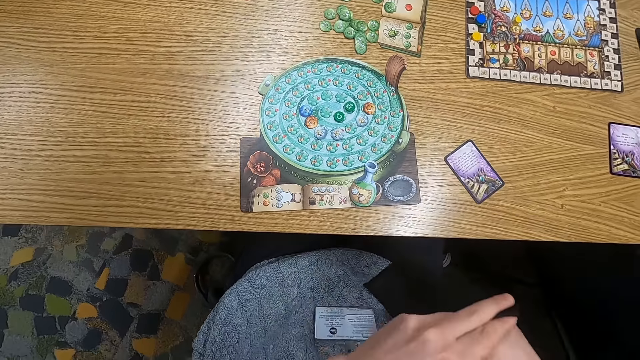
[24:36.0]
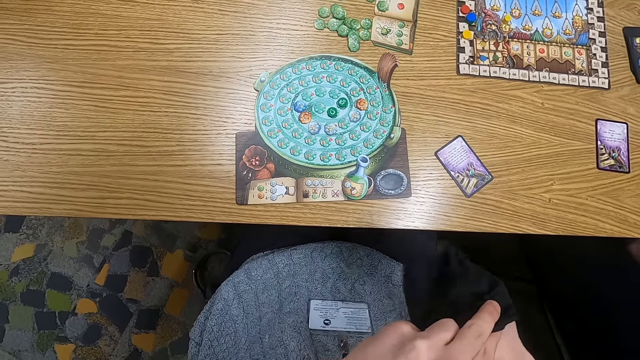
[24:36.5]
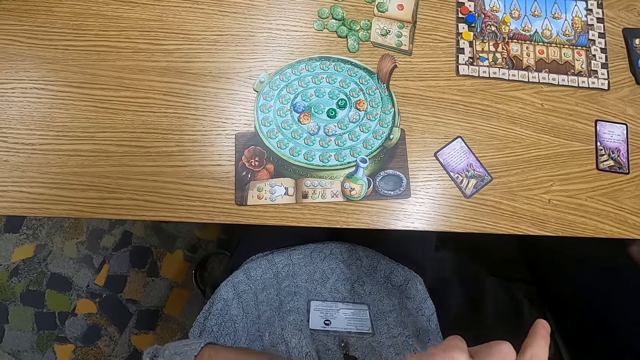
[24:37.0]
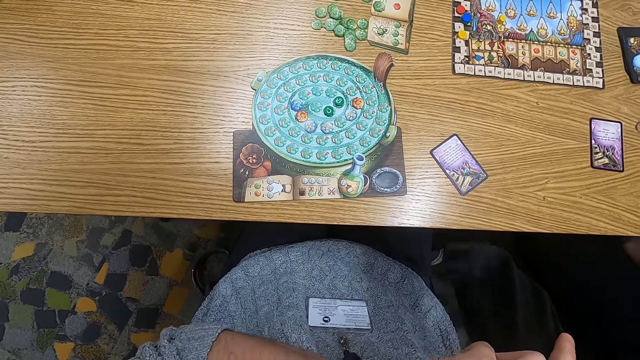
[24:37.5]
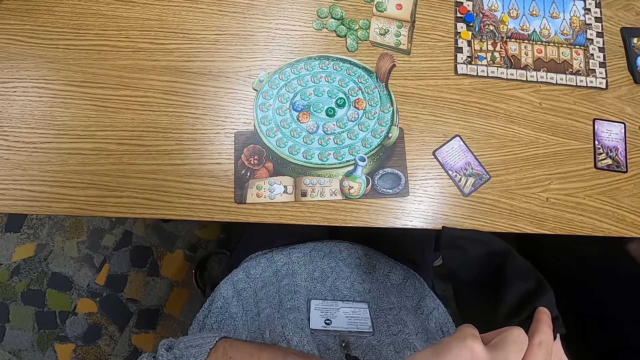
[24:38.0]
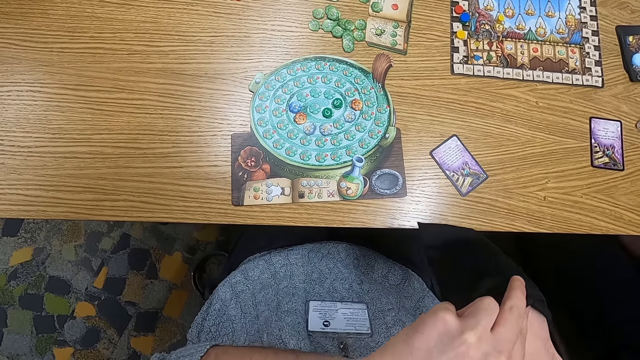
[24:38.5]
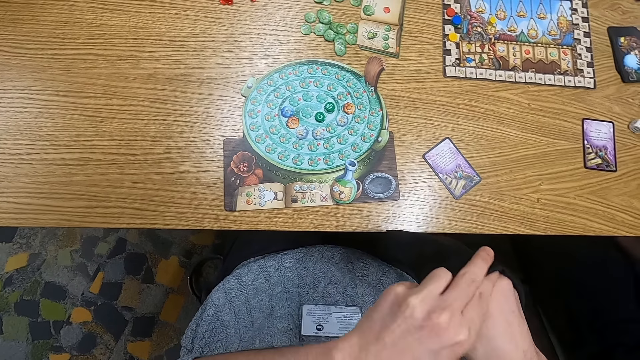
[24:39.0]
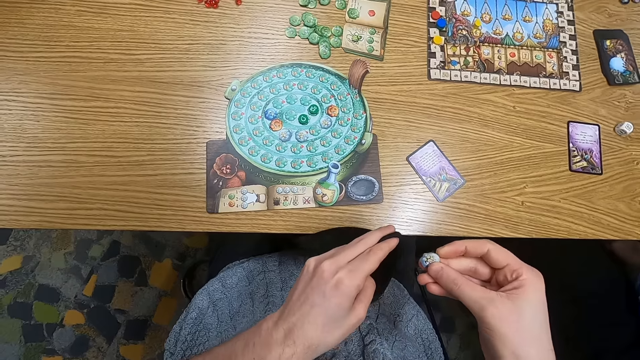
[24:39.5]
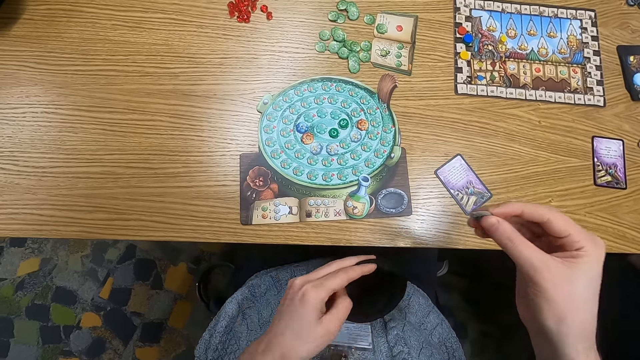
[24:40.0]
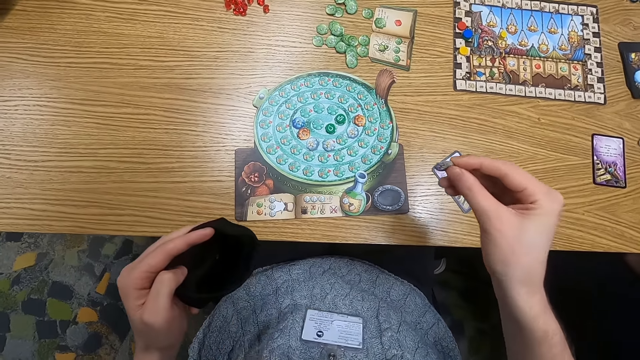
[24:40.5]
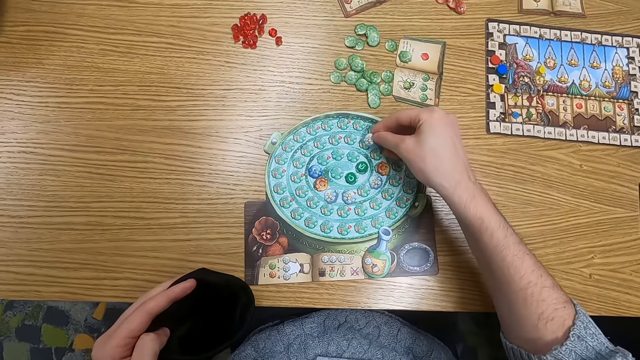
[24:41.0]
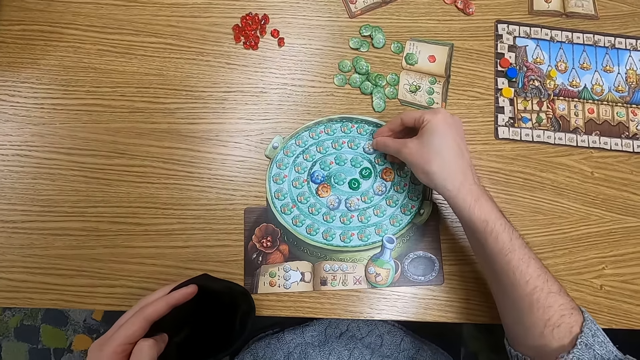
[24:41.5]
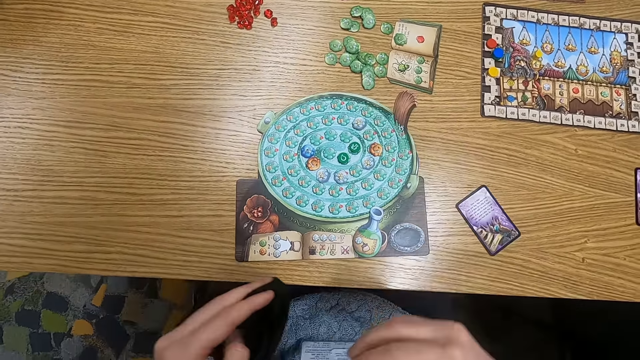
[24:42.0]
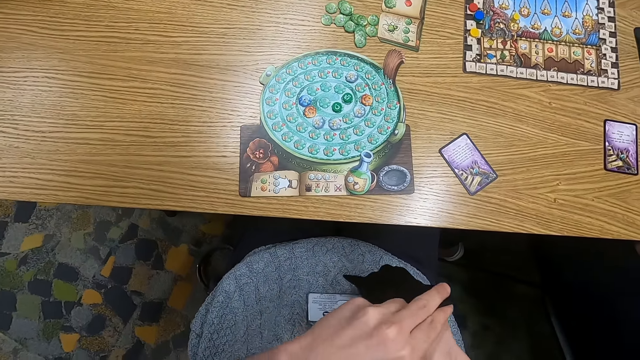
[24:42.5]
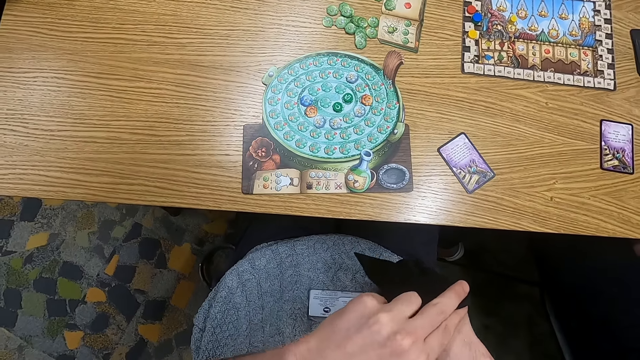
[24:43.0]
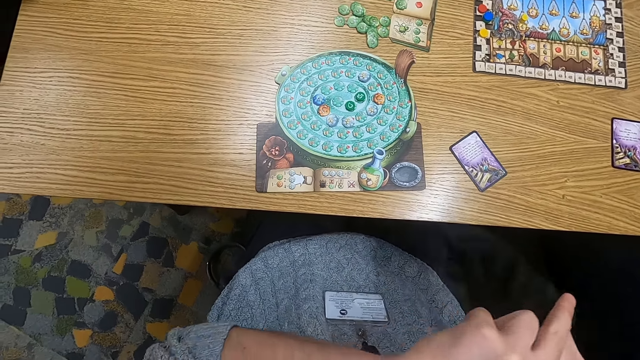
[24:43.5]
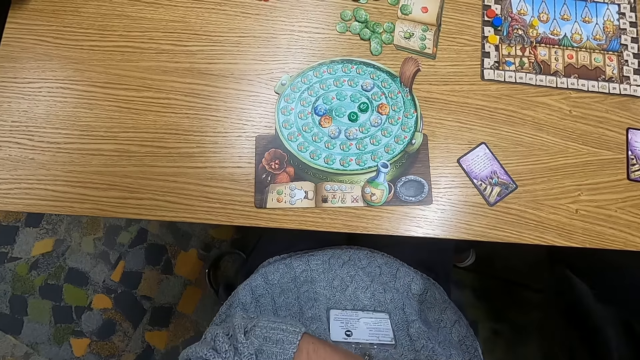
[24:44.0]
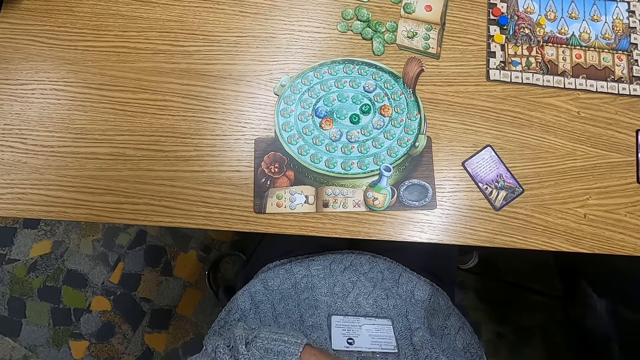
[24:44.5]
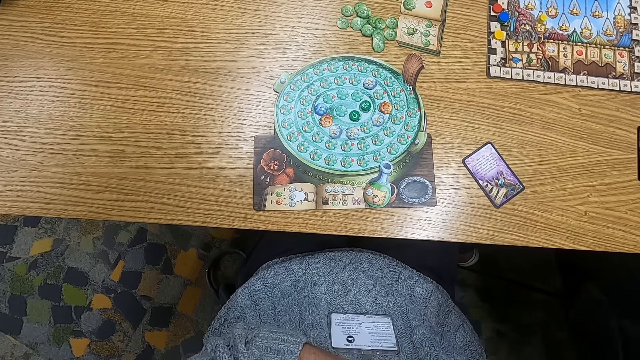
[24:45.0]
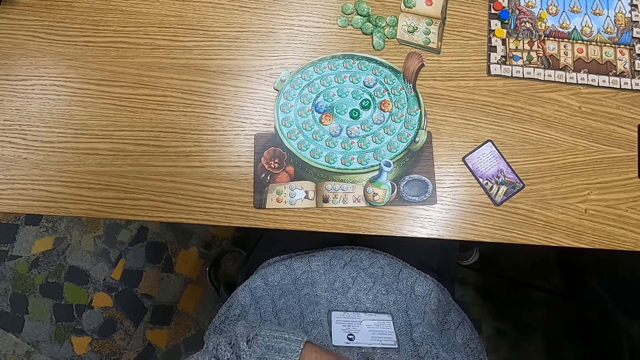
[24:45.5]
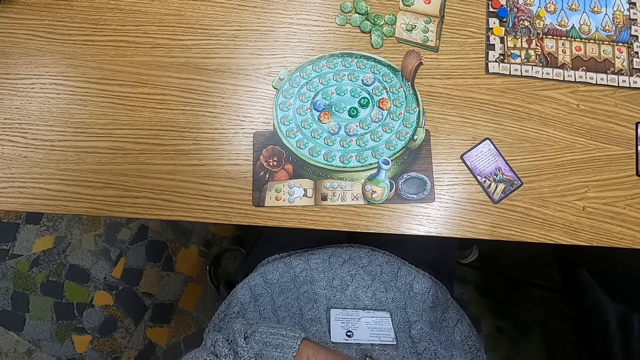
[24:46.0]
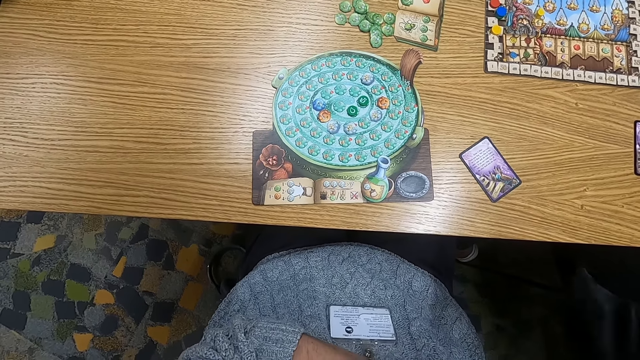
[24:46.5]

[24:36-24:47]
The camera wearer puts a hand in the cloth bag. They hold a point token. They put the point token on the table. They put a hand in the cloth bag.

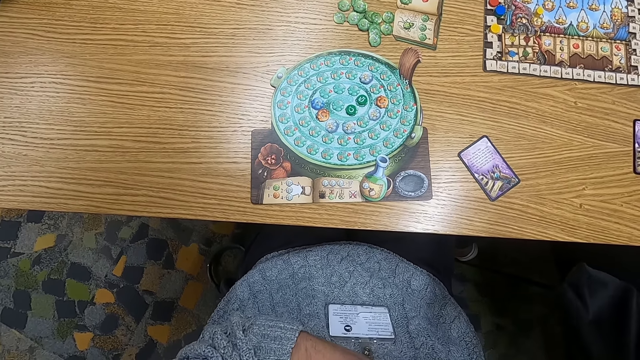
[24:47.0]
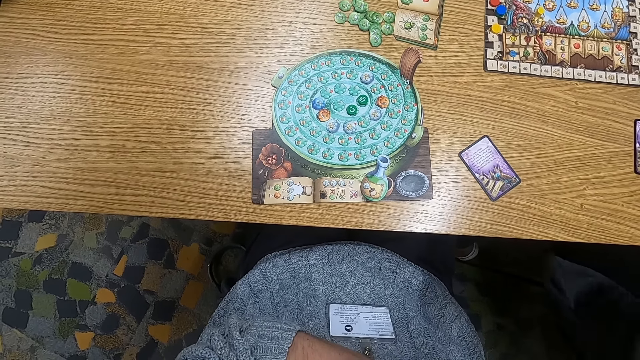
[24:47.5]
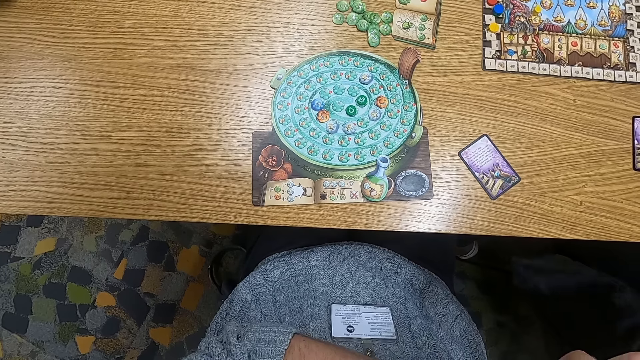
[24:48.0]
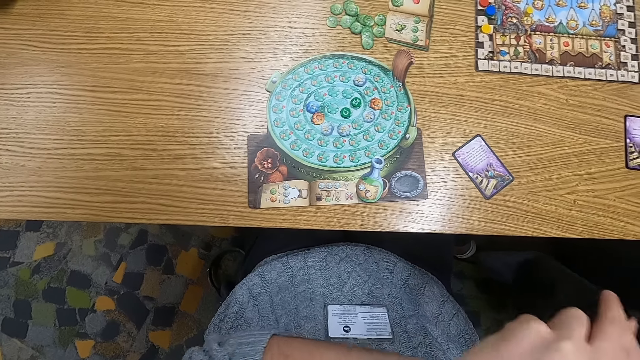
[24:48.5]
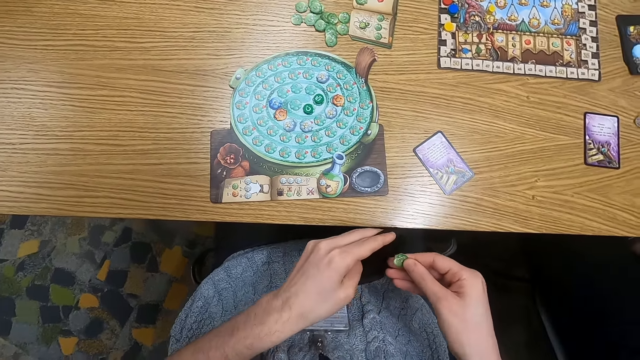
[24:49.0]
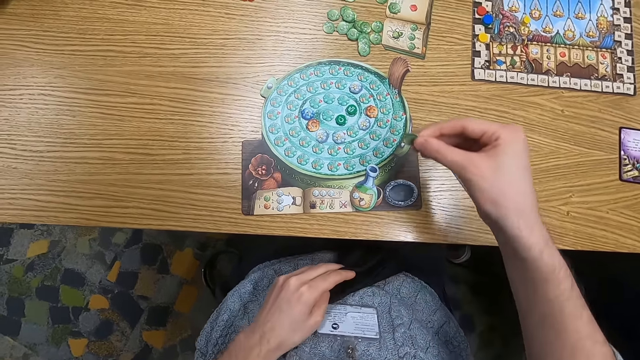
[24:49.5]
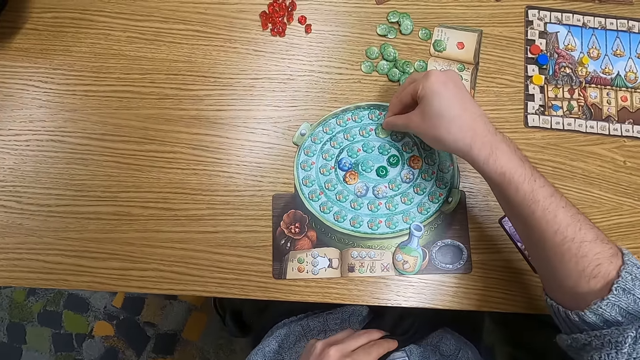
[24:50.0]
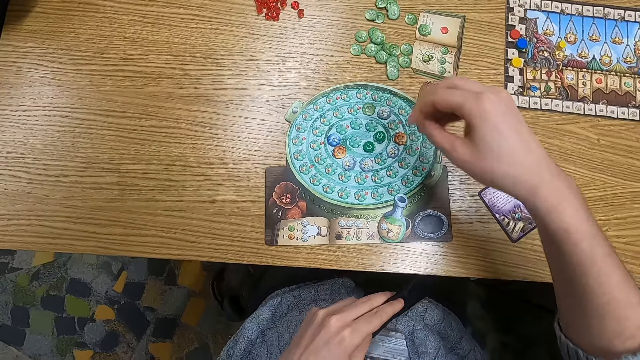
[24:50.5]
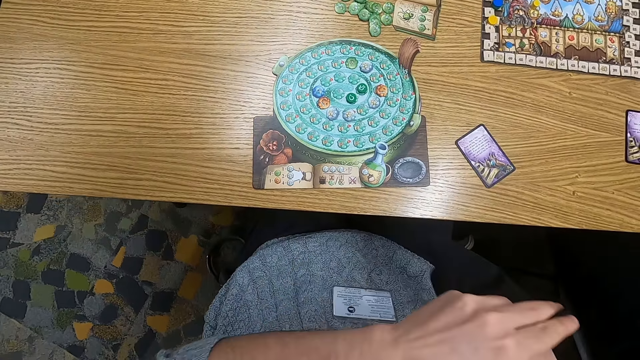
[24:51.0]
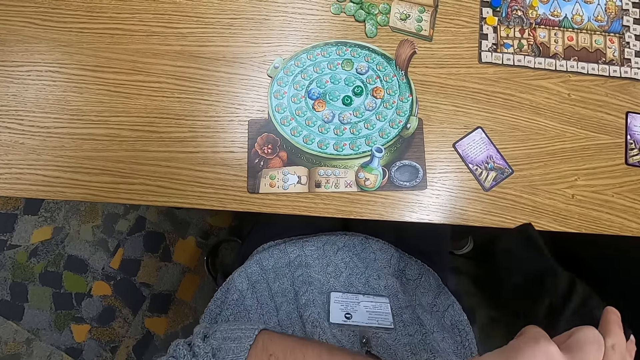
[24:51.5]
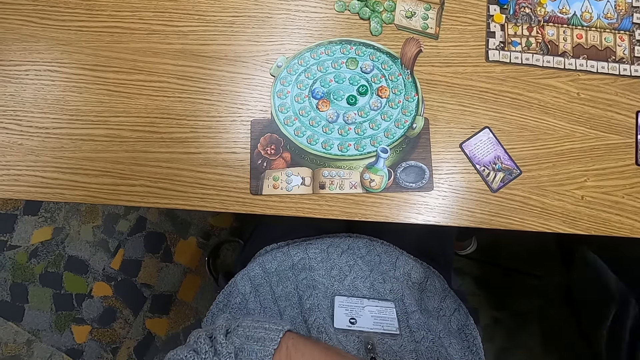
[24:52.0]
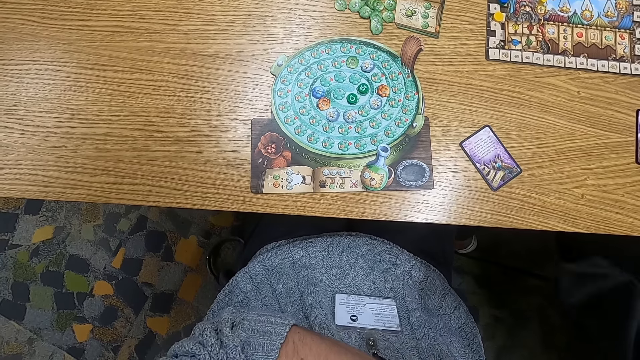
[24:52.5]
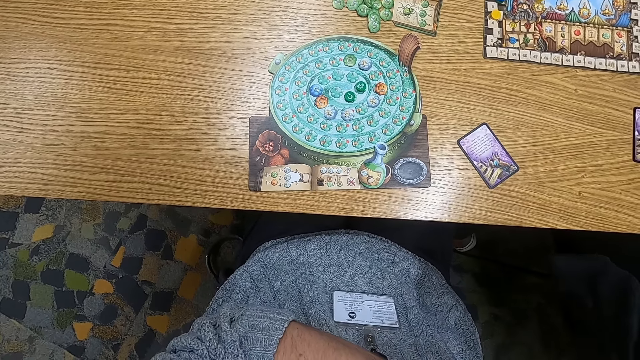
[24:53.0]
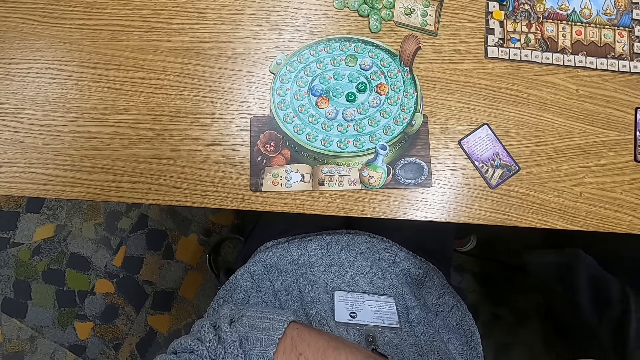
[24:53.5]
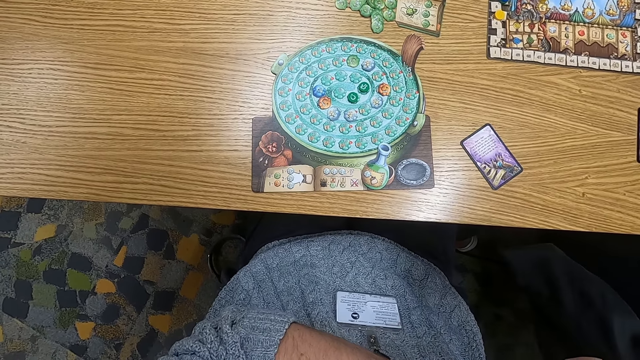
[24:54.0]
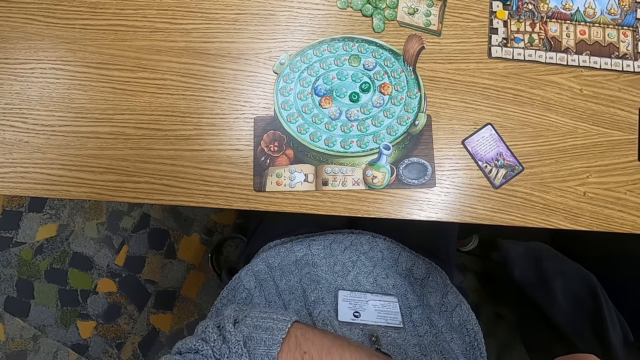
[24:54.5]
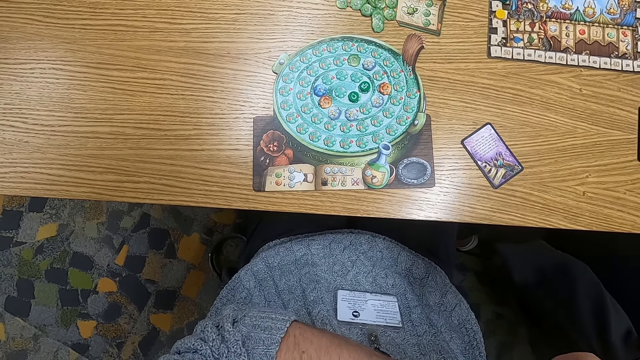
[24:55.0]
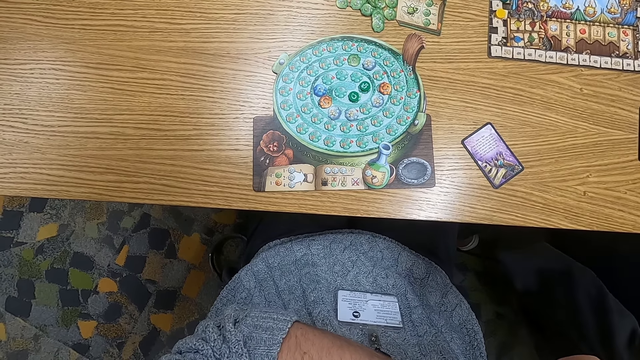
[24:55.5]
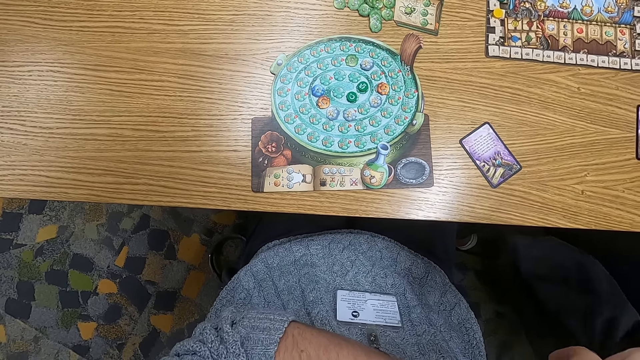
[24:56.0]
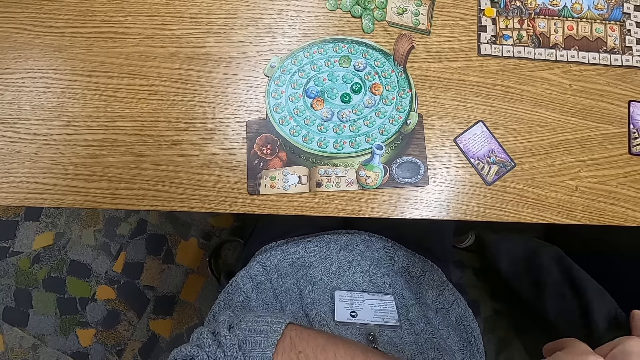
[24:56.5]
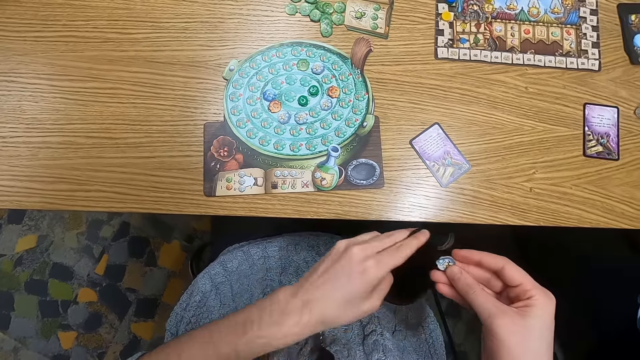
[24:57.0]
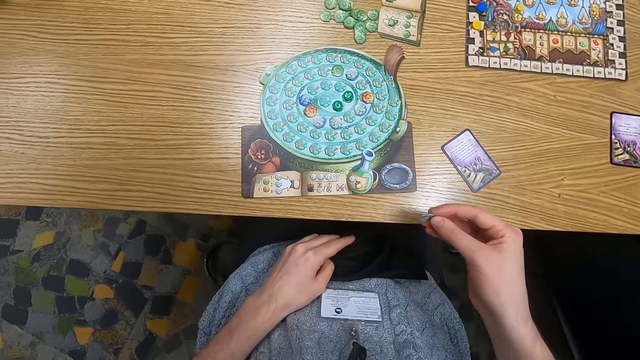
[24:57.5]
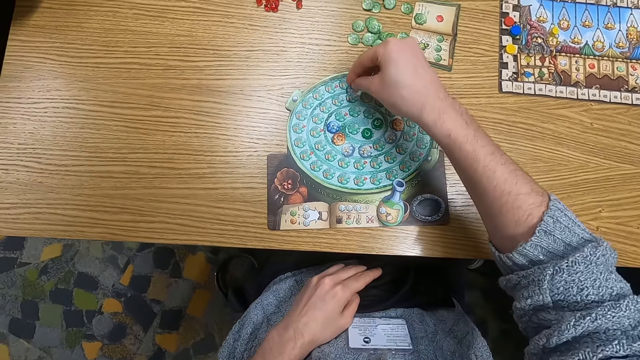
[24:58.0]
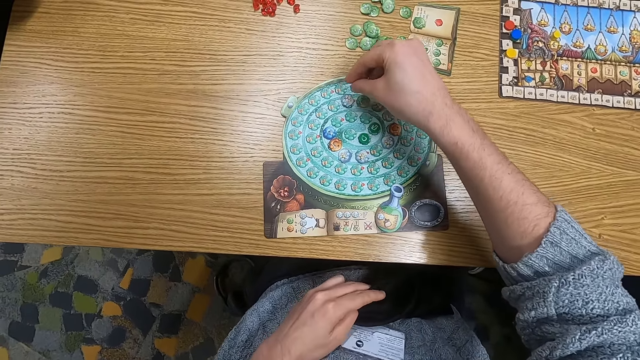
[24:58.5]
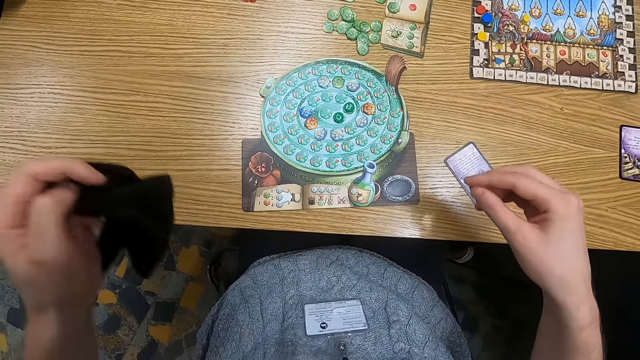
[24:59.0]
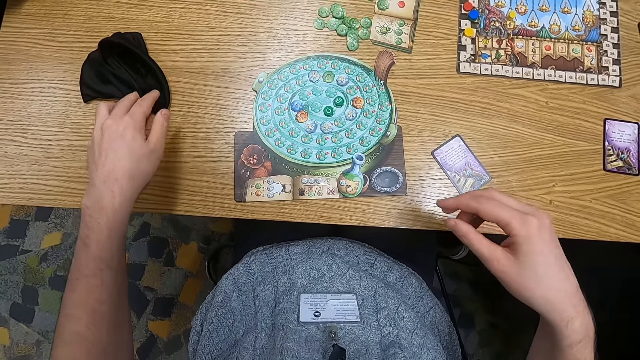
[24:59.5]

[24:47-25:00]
The camera wearer holds a point token. They put the point token on the table. They put a hand in the cloth bag. They hold the point token. They put the point token on the table. They put the cloth bag on the table. They drop the bag on the table.
